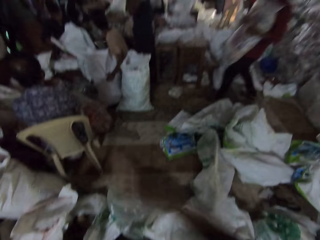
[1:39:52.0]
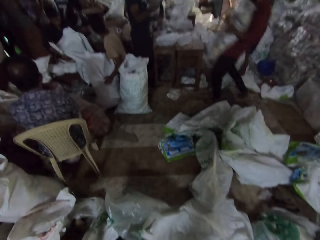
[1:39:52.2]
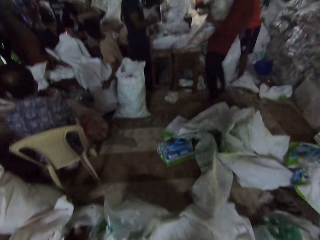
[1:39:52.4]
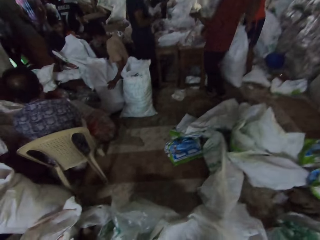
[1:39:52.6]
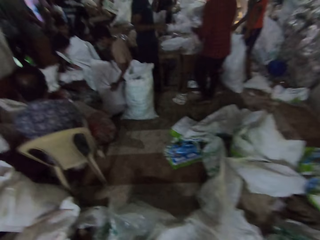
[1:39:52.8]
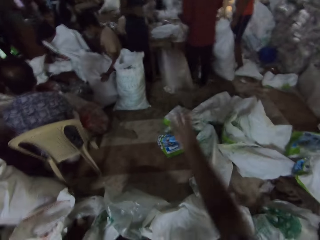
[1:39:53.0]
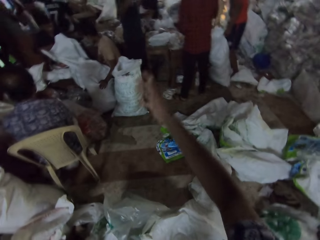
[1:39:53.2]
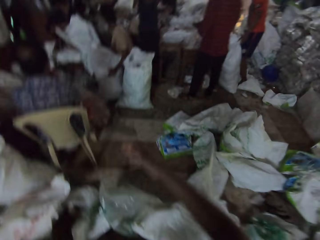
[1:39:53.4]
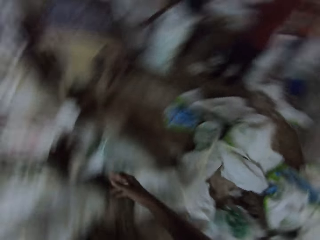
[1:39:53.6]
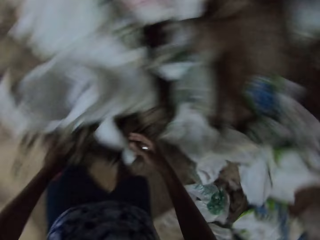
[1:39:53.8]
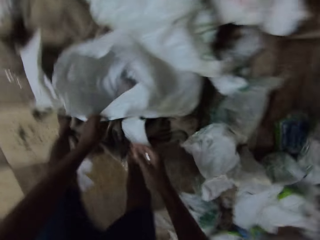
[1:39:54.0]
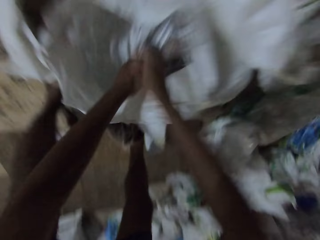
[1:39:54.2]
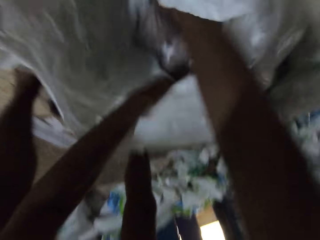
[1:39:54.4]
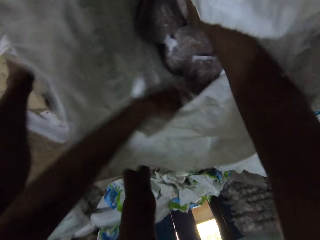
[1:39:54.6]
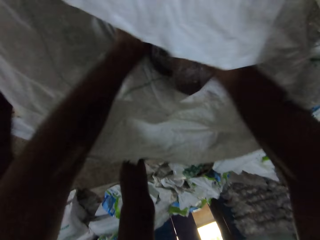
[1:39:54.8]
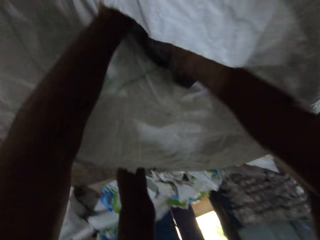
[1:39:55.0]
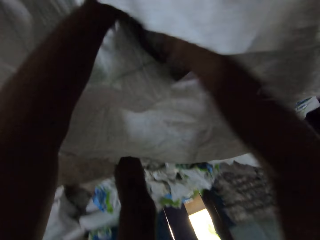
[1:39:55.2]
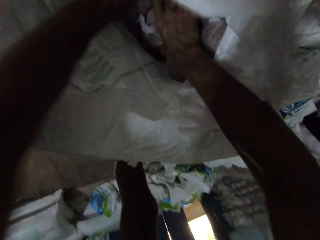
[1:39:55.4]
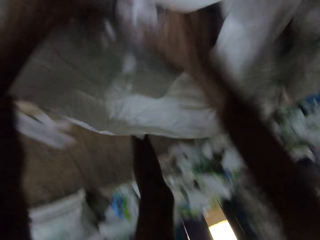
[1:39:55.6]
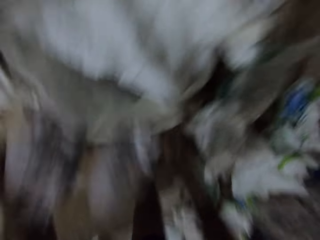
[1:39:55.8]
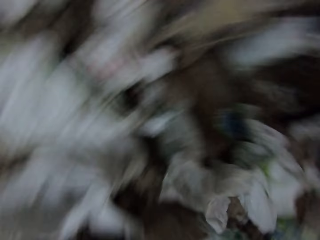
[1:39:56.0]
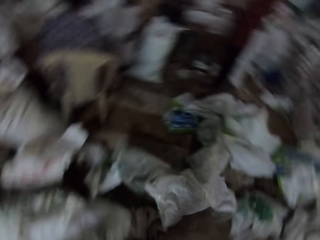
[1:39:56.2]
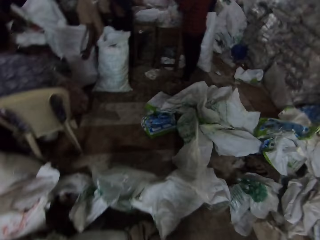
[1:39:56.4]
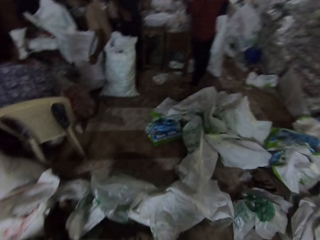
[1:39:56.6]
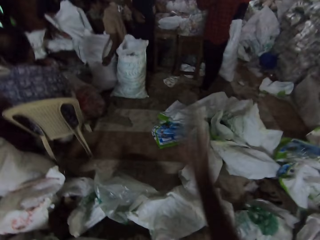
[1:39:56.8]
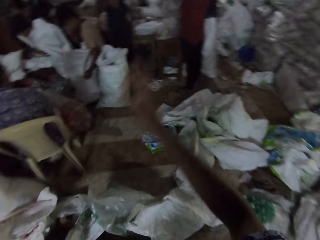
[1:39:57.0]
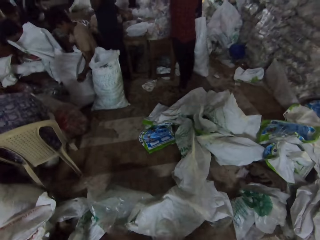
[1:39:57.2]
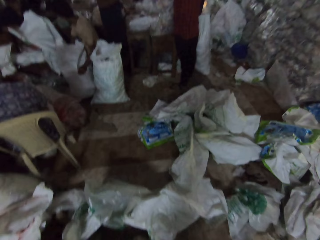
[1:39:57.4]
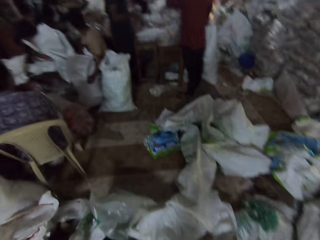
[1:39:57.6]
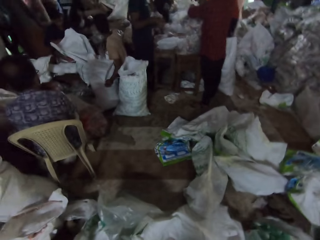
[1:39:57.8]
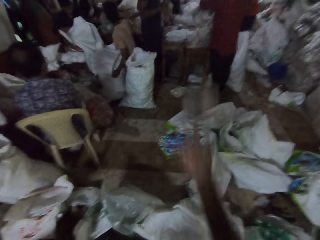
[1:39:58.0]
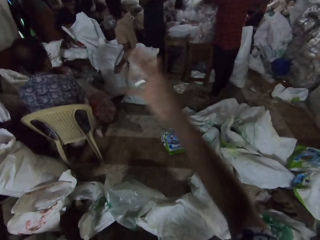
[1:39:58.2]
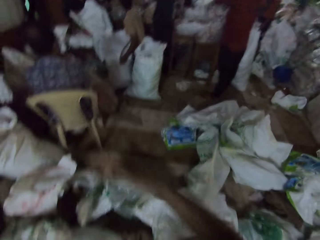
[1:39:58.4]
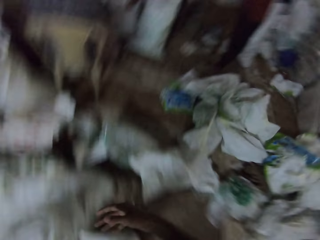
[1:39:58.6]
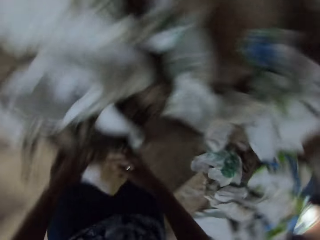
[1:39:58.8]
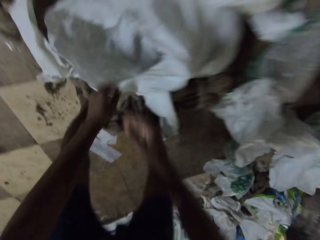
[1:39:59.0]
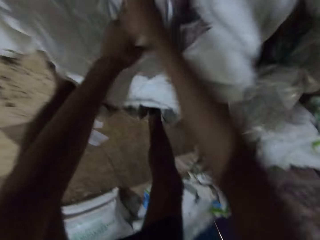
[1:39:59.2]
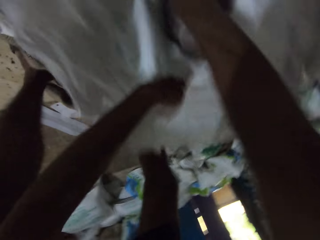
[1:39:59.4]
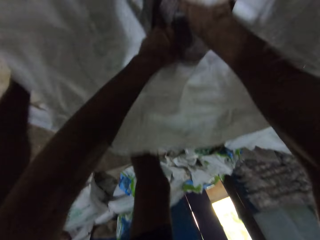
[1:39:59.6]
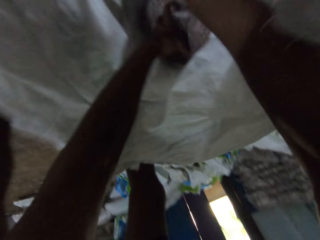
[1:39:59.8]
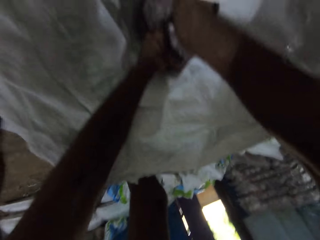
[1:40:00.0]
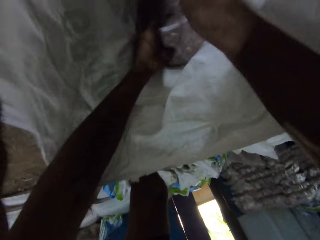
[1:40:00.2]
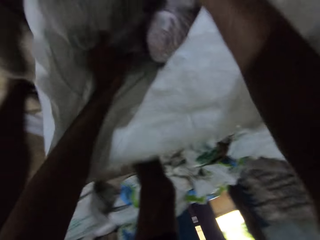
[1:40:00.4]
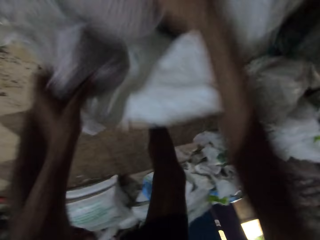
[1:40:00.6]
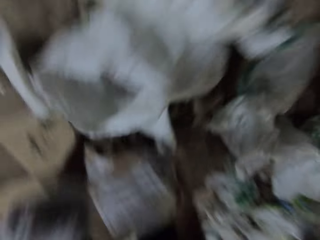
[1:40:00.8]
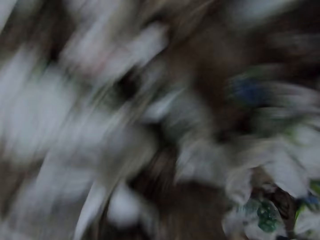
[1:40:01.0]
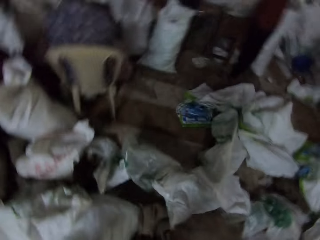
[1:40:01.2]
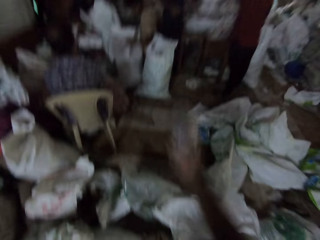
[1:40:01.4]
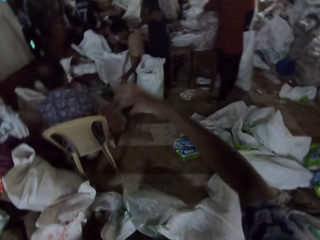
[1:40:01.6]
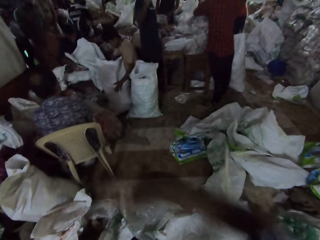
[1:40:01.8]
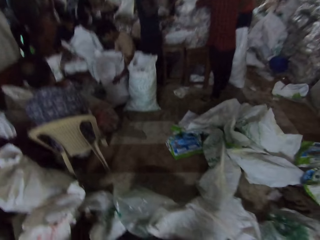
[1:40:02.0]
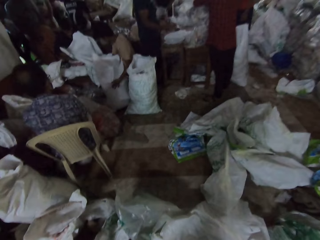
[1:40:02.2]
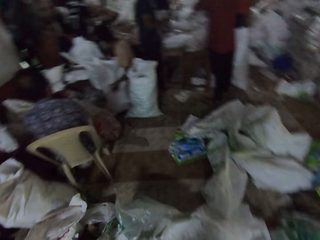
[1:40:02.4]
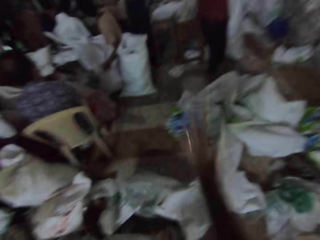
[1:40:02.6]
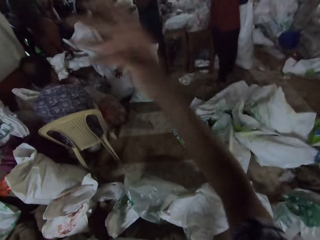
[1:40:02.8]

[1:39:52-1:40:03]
The camera wearer throws the bag of sand to the man with his right hand. The man catches the bag of sand with his right hand. The camera wearer throws the bag of sand to the man with his right hand. He picks a bag of sand from the sack with his left hand. He picks a bag of sand from the sack with his right hand. He throws the bag of sand to the man with his right hand. The man catches the bag of sand with his right hand. Another man brings out a bag of sand from the sack with his right hand. The camera wearer throws the bag of sand to the first man with his right hand. He picks a bag of sand from the sack with his left hand. He picks a bag of sand from the sack with his right hand. He throws the bag of sand to the first man with his right hand. The first man catches the bag of sand with his right hand.

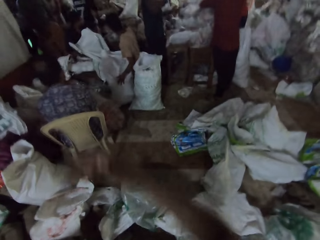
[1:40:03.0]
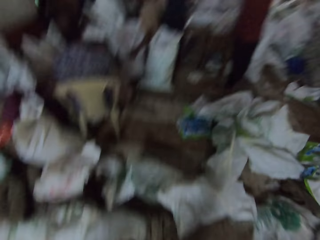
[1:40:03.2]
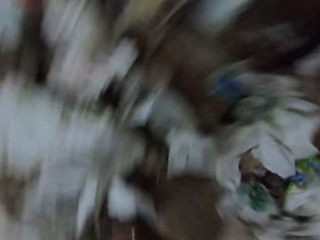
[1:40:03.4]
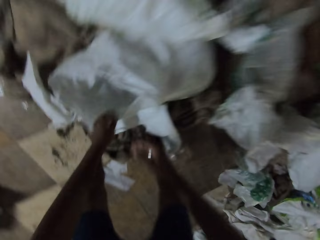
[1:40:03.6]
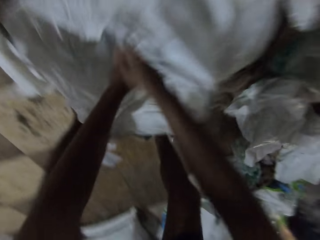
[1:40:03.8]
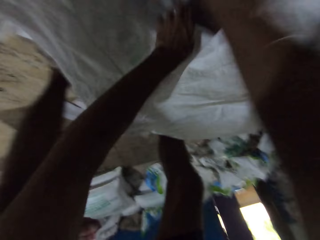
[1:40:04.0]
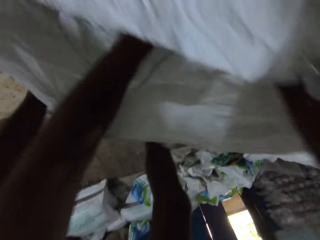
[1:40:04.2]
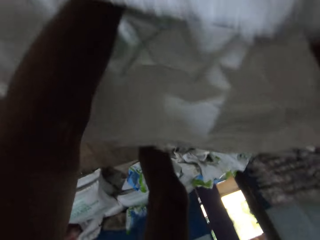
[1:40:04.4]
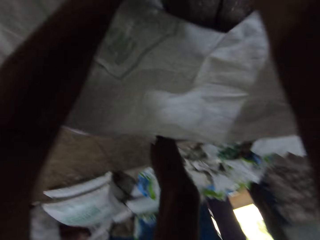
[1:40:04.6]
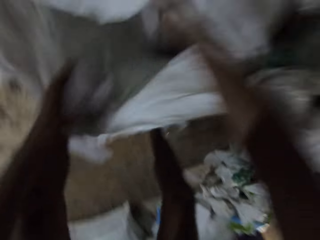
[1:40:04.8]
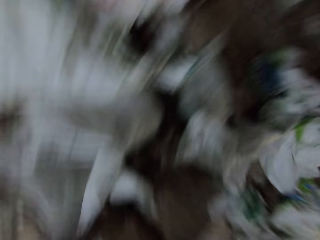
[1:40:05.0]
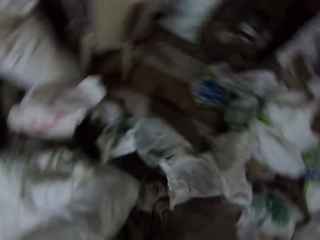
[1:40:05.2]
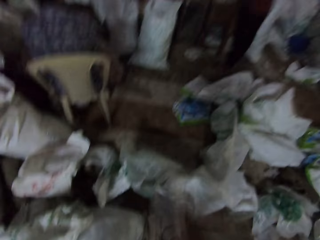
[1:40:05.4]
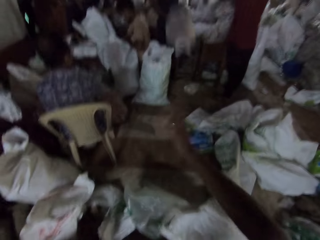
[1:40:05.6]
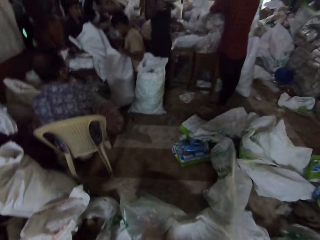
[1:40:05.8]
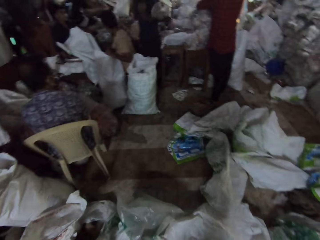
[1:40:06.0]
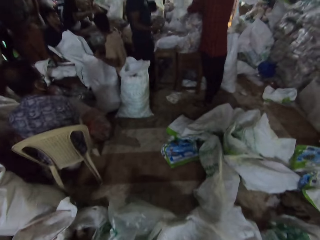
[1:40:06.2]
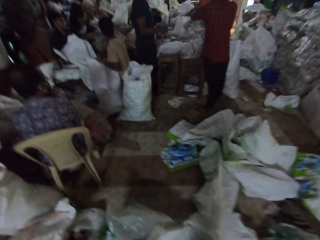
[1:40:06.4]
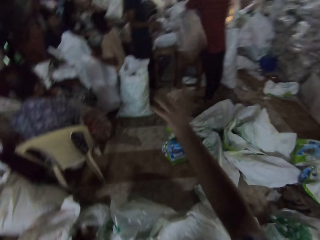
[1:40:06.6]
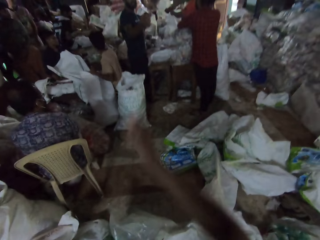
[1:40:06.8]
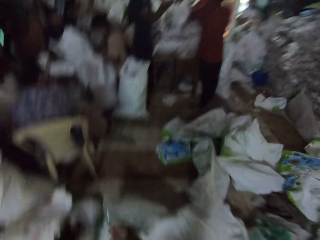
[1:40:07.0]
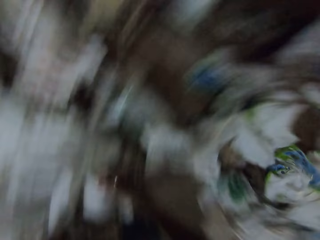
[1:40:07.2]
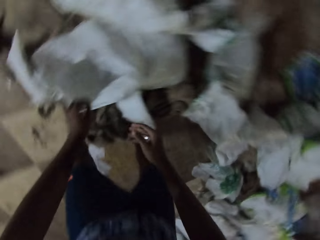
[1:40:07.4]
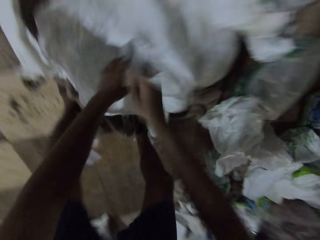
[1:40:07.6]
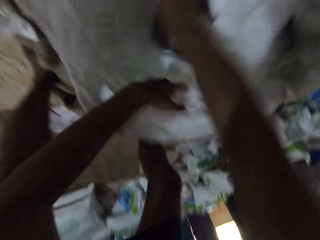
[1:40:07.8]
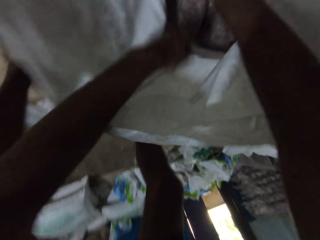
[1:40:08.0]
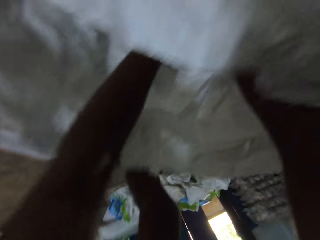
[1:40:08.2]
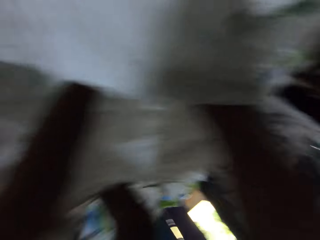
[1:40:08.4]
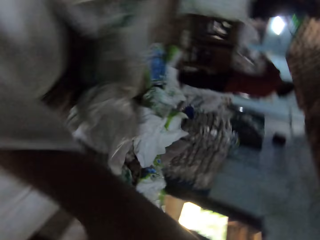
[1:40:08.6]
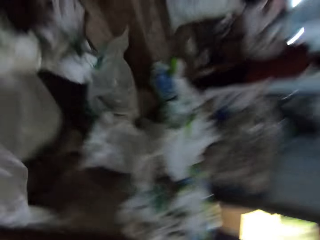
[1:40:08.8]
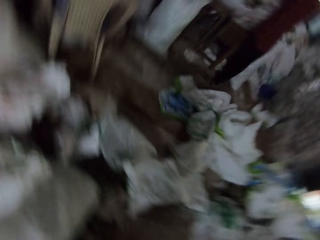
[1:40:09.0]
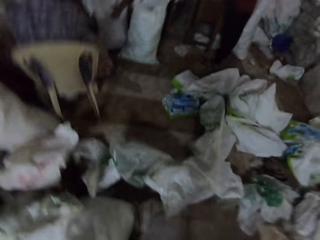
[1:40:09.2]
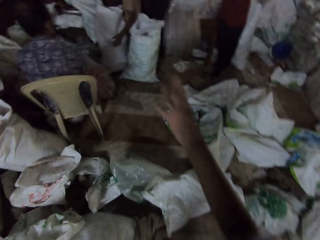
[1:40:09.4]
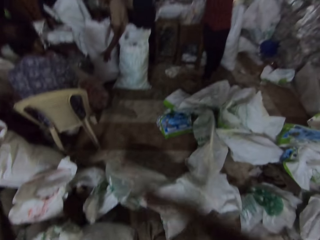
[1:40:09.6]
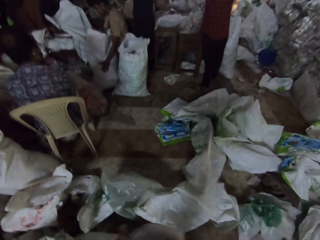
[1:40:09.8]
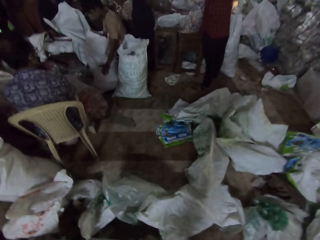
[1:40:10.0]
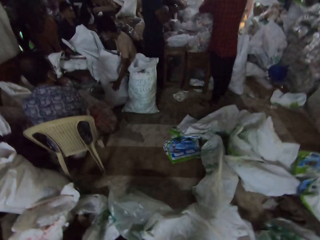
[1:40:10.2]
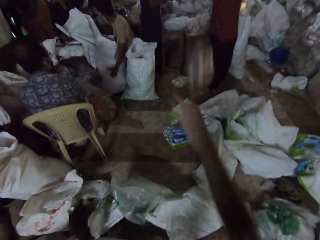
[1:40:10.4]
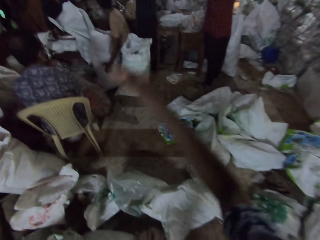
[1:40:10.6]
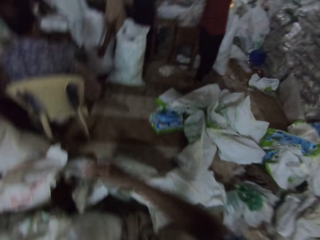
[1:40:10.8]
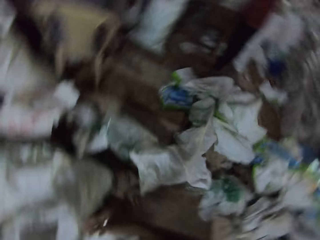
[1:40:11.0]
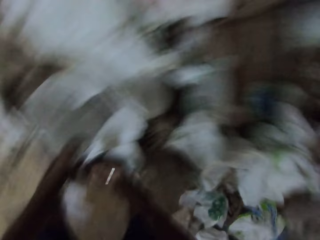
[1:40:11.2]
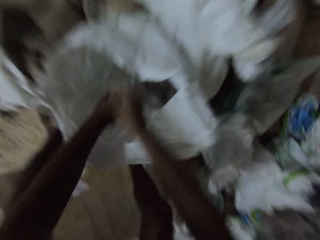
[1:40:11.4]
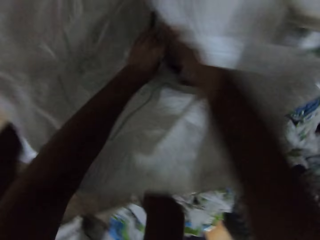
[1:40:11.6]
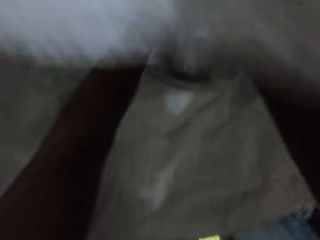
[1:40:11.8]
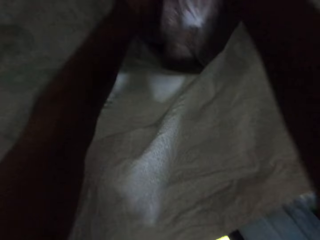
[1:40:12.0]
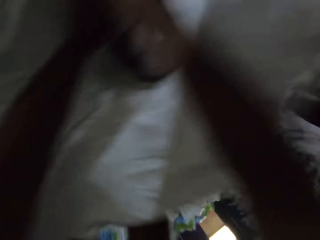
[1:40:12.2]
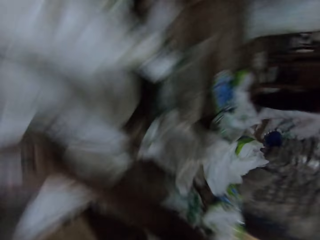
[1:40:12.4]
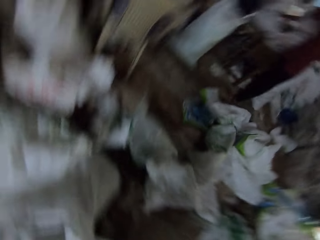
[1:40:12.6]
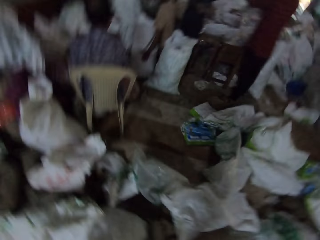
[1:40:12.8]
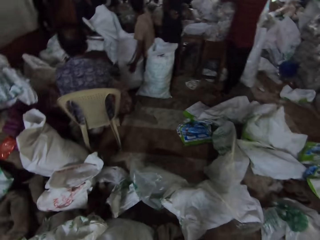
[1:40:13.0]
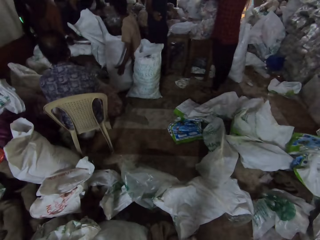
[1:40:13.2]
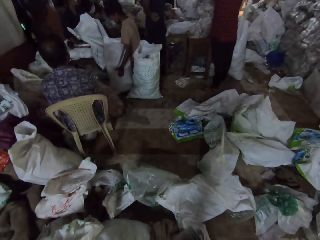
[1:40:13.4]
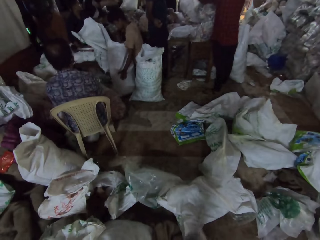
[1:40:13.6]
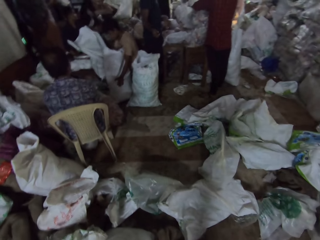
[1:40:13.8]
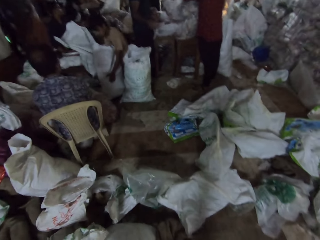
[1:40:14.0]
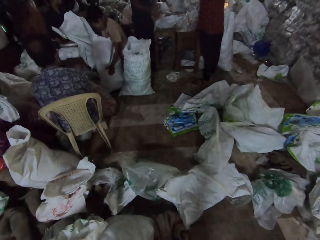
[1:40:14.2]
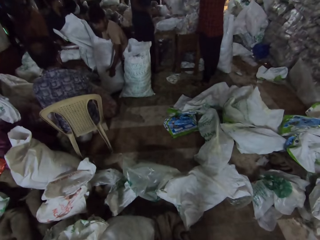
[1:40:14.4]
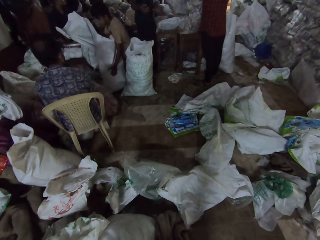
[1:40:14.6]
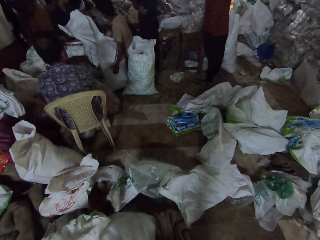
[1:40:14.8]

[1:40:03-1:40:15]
The camera wearer throws the bag of sand to the man with his right hand. The man catches the bag of sand with his right hand. The camera wearer picks a bag of sand from the sack with his left hand. He picks a bag of sand from the sack with his right hand. He throws the bag of sand to the man with his right hand. The man catches the bag of sand with his right hand. The camera wearer throws the bag of sand to the man with his right hand. The man catches the bag of sand with his right hand. The camera wearer picks a bag of sand from the sack with his left hand. He picks a bag of sand from the sack with his right hand. He throws the bag of sand to the man with his right hand. The man catches the bag of sand with his right hand. The camera wearer throws the bag of sand to the man with his right hand. He picks a bag of sand from the sack with his right hand. He picks a bag of sand from the sack with his left hand. He looks around.
